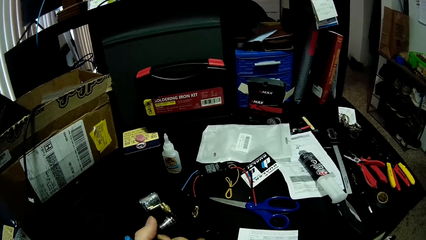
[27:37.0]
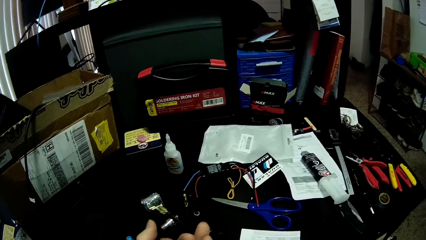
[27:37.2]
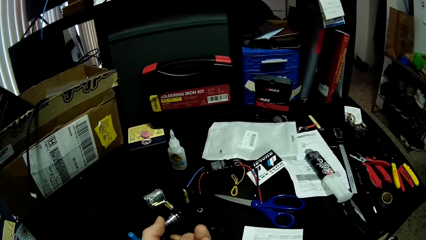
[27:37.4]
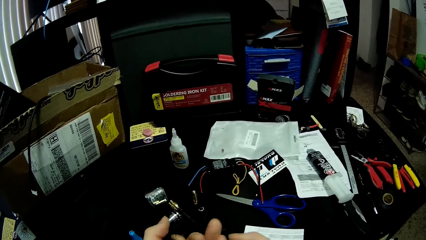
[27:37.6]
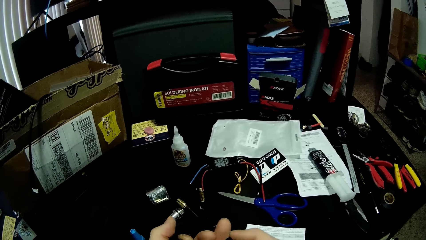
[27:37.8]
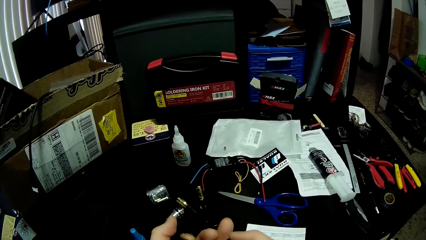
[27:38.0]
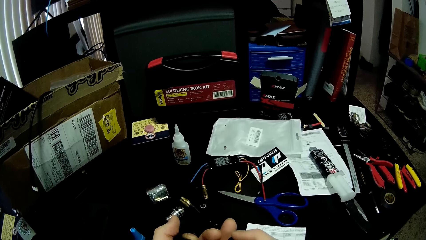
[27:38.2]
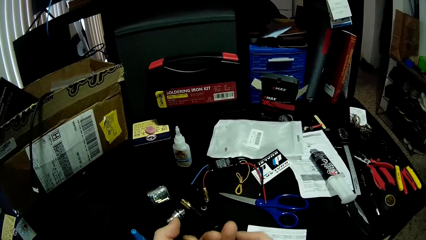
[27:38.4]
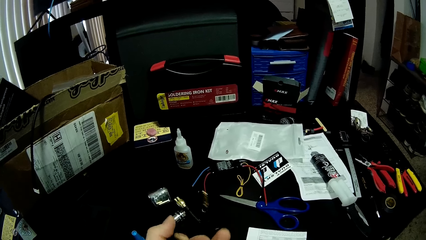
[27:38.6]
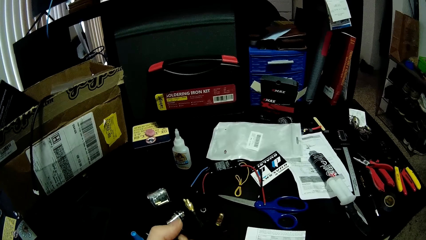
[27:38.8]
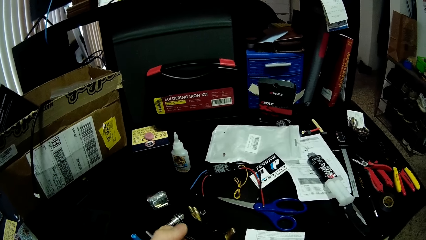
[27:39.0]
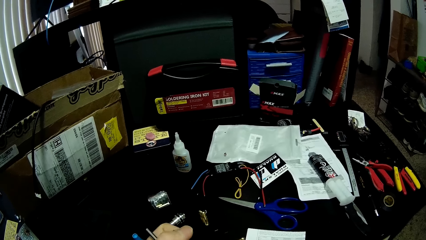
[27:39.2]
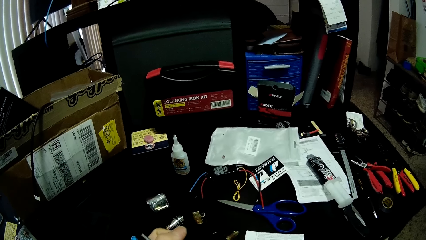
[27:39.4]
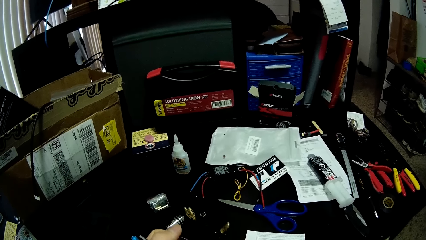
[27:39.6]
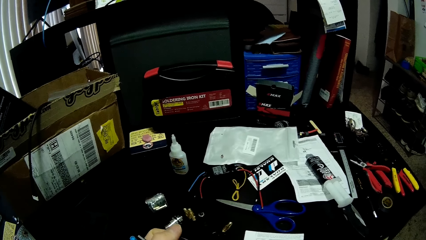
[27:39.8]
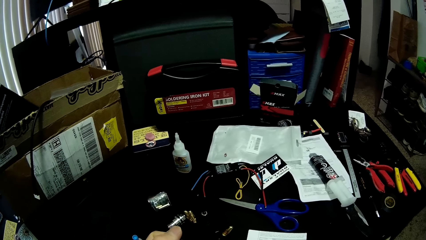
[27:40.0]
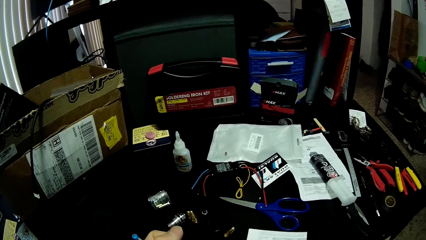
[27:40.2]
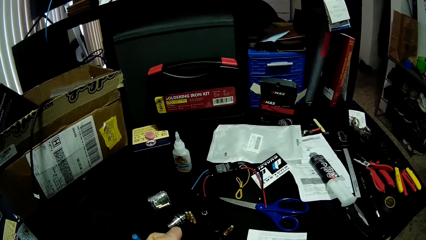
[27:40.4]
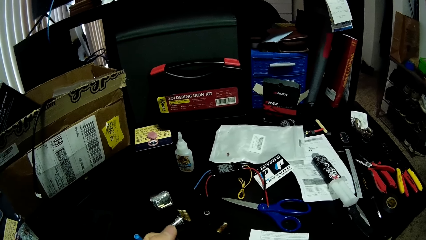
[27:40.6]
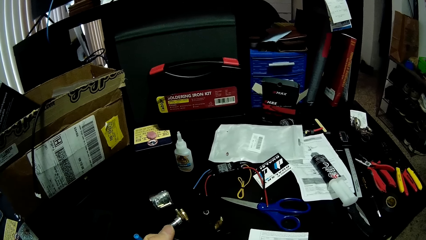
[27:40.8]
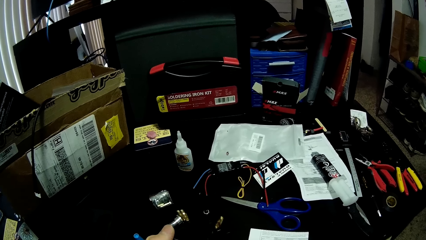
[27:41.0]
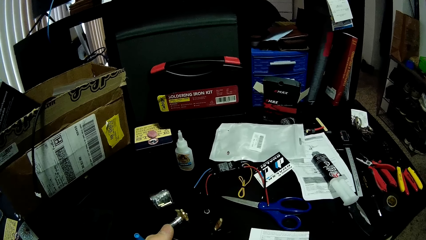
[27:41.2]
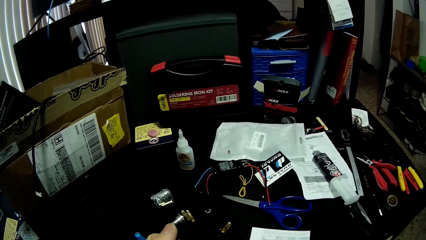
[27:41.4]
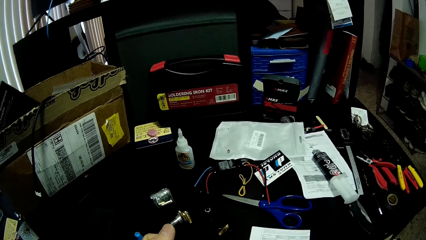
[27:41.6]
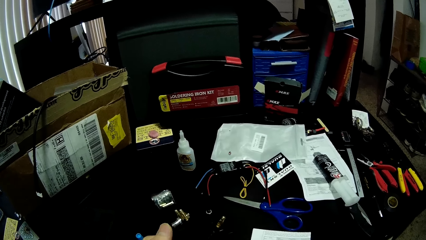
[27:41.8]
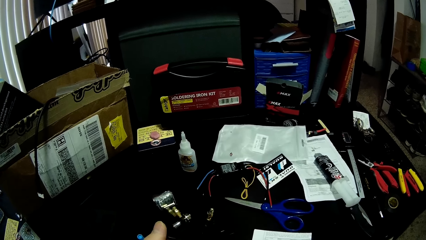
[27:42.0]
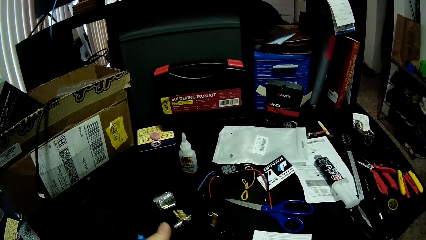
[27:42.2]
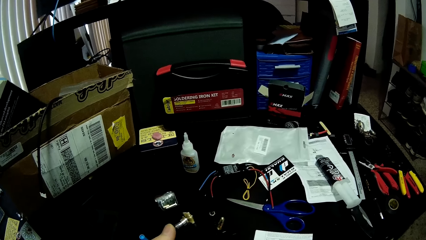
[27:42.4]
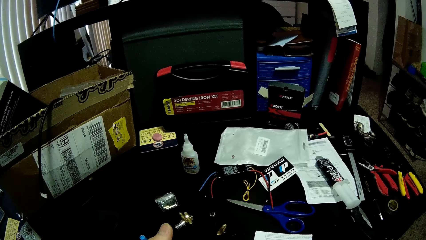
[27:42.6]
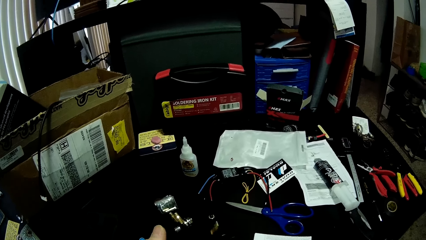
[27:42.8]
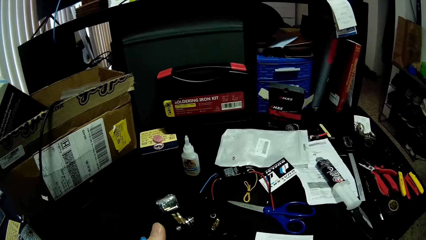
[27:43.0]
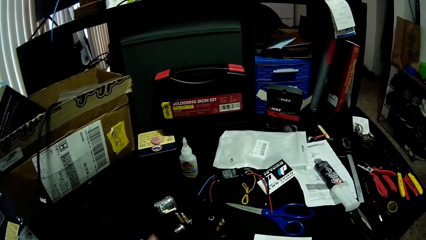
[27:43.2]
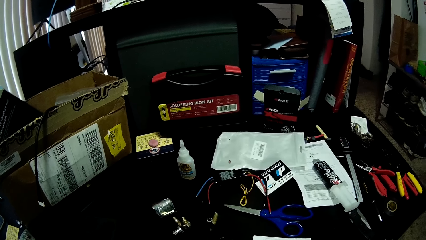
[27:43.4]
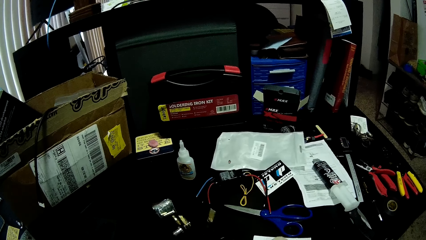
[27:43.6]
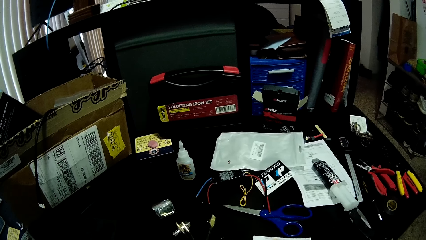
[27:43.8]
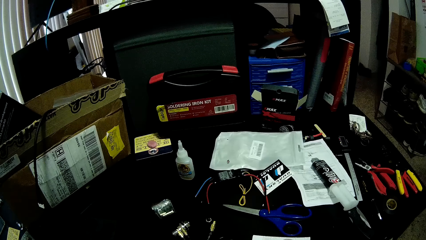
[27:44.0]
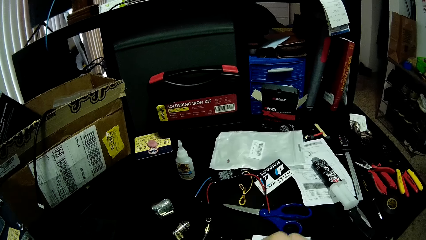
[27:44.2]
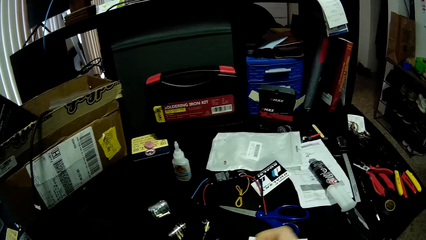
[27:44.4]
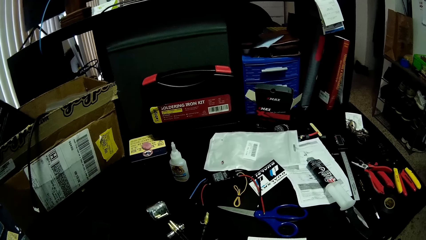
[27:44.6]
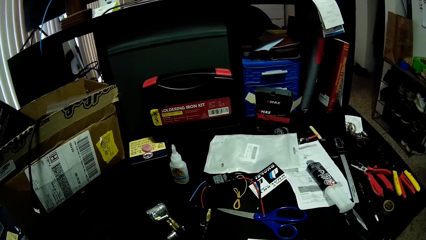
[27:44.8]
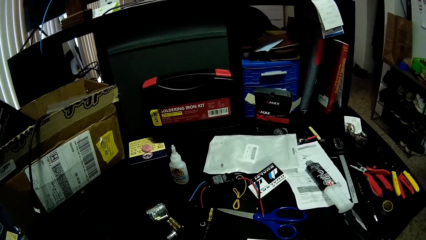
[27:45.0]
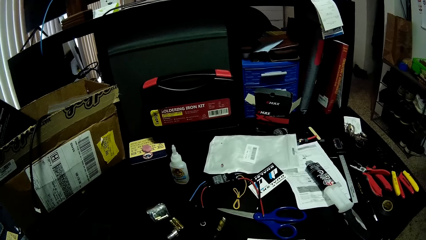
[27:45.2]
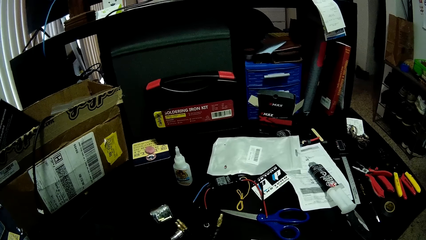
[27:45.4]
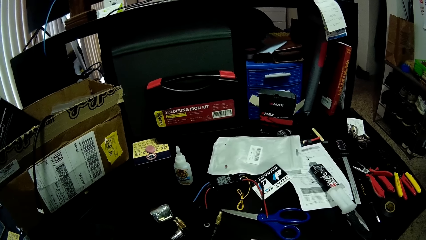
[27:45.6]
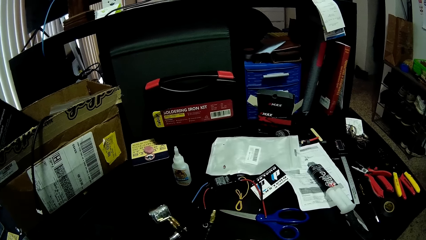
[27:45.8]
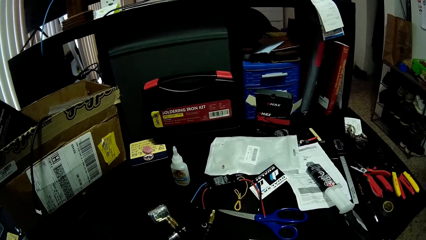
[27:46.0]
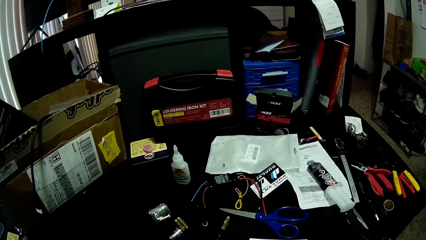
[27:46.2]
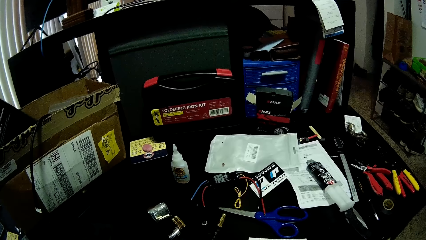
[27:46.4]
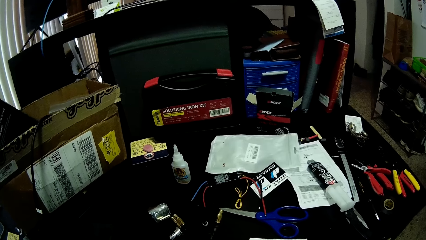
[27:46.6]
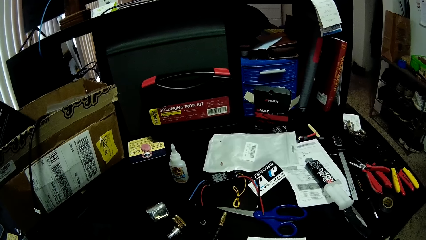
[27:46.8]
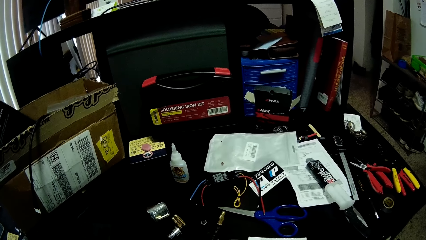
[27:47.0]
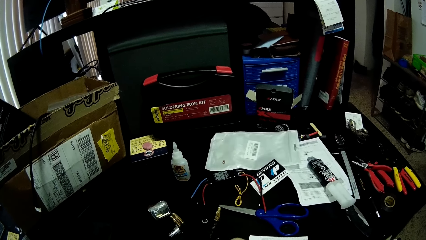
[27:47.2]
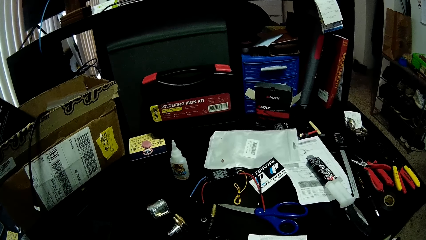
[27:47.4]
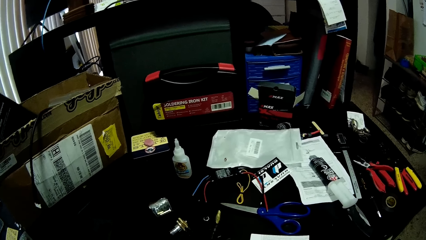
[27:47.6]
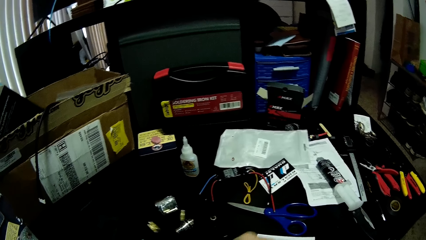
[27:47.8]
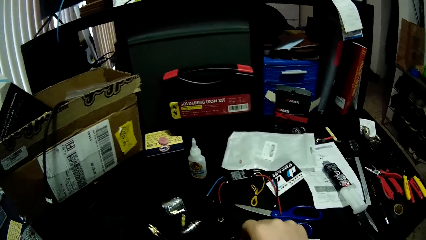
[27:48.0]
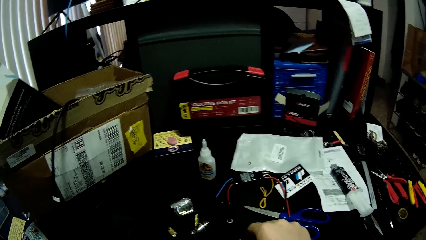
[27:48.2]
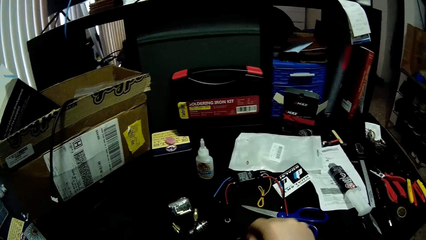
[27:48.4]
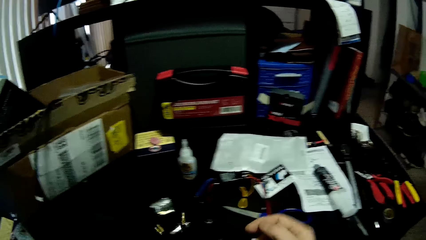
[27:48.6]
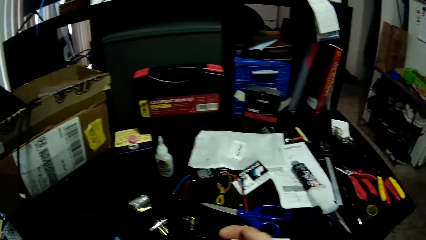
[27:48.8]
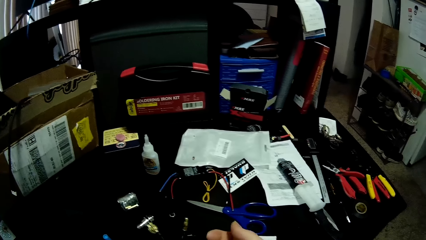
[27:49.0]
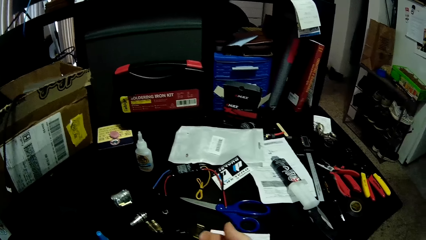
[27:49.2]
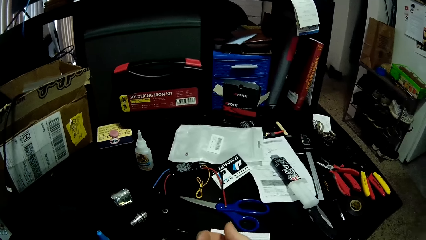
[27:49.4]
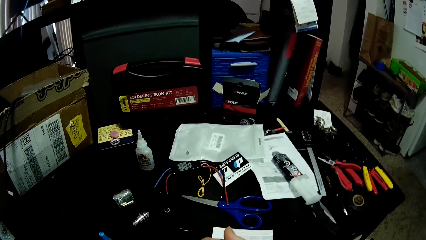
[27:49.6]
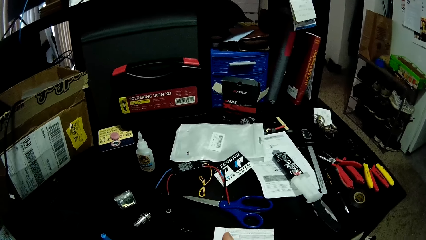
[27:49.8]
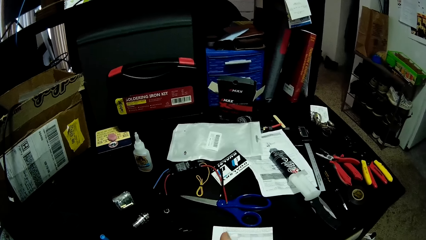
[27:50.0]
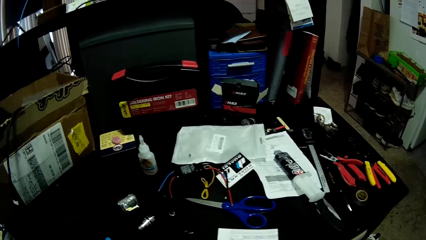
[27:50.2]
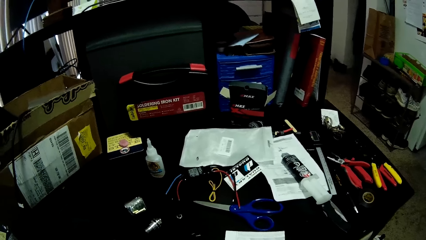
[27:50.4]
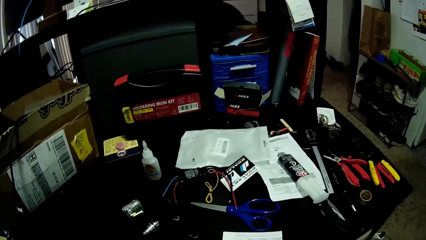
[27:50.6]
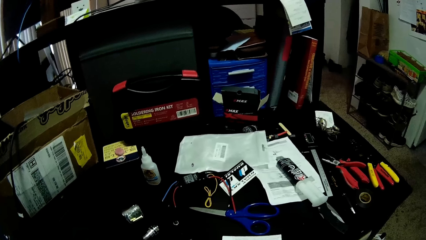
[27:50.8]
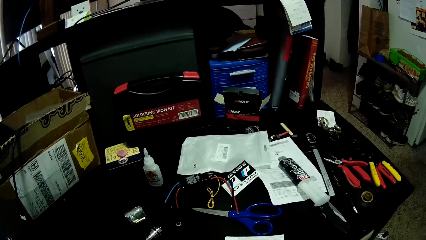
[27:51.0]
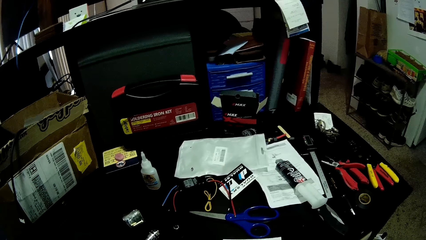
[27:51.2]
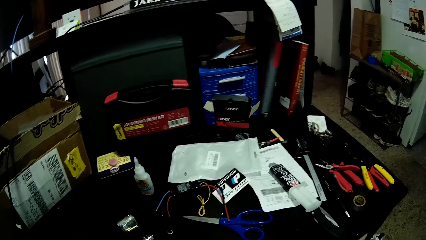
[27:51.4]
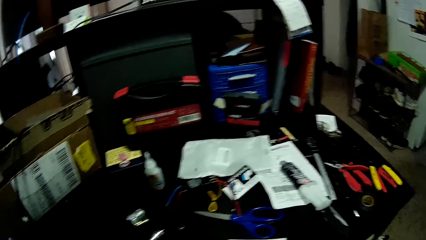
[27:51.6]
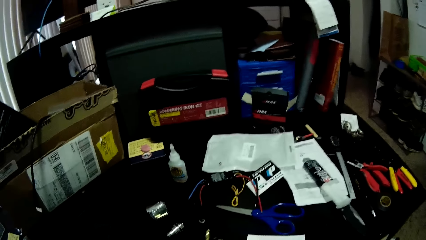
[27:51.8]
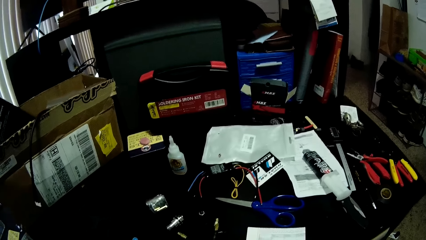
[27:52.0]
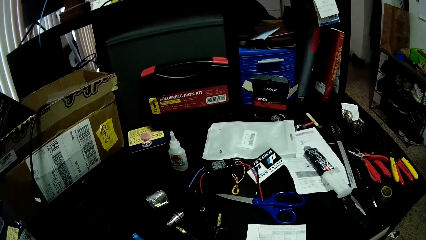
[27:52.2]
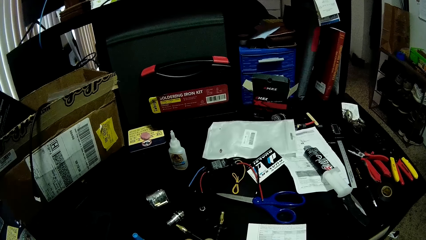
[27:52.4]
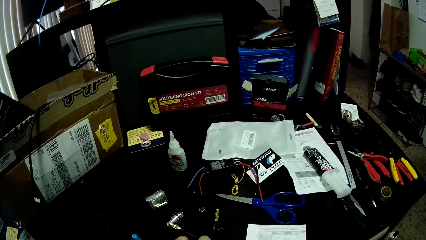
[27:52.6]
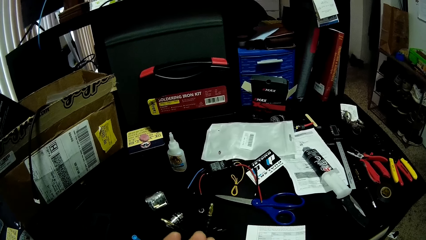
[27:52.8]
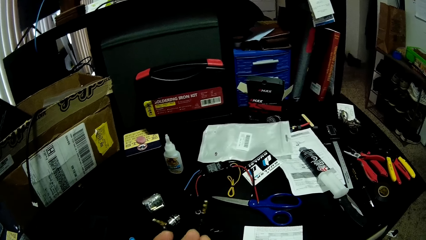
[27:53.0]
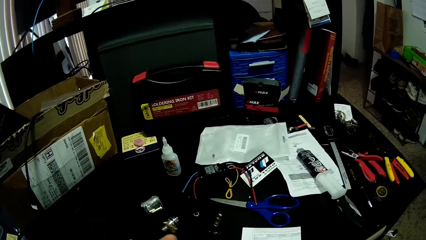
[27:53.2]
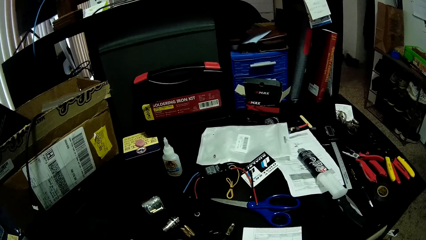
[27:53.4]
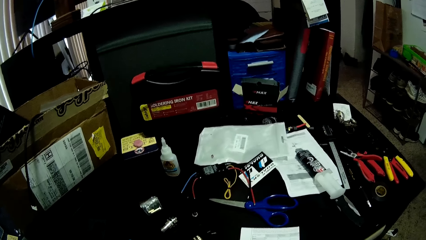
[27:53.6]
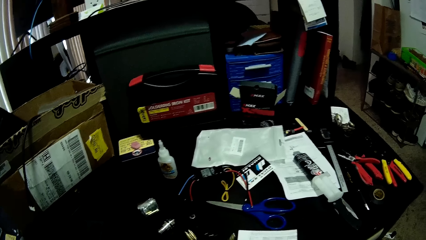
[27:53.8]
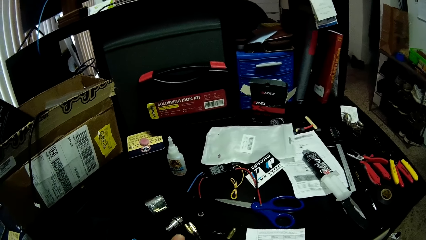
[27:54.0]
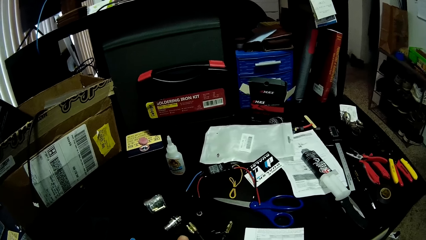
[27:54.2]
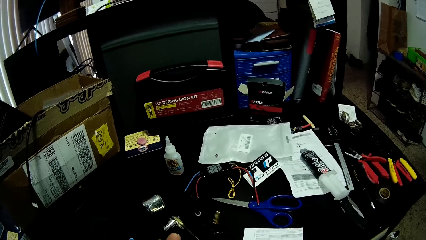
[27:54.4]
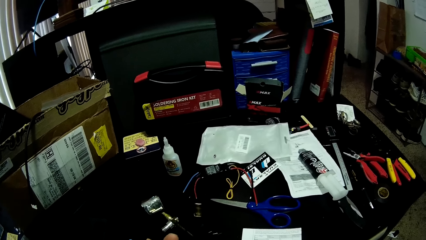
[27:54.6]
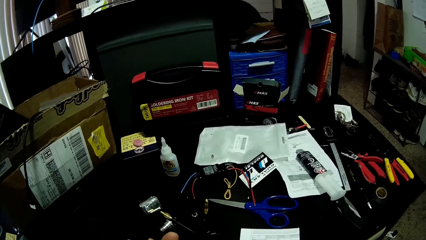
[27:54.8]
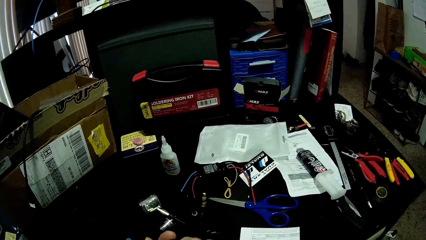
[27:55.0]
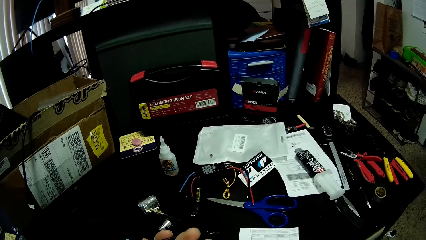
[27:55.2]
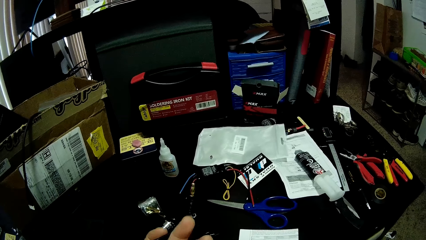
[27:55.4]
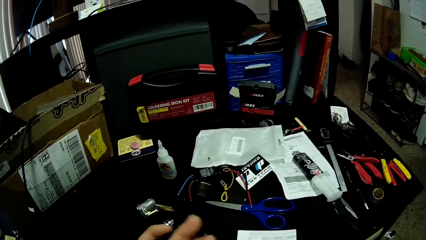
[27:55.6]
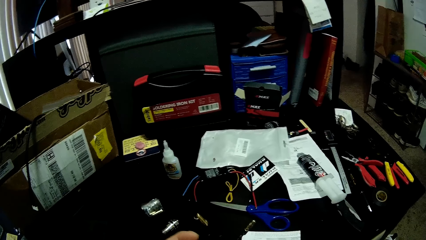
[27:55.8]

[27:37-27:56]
The camera wearer does something.
